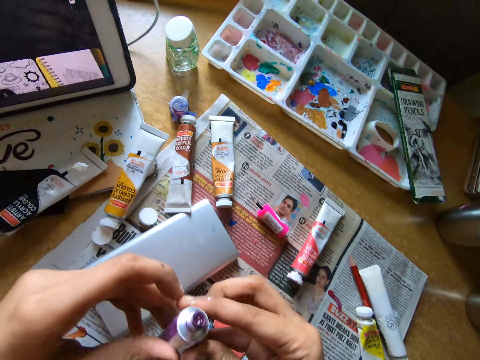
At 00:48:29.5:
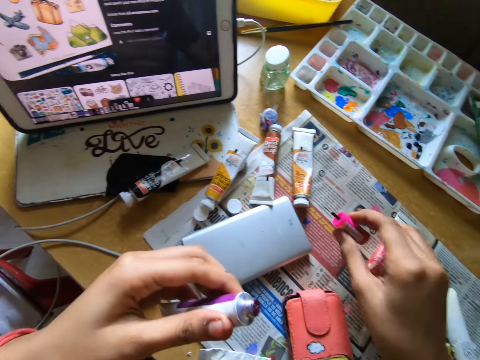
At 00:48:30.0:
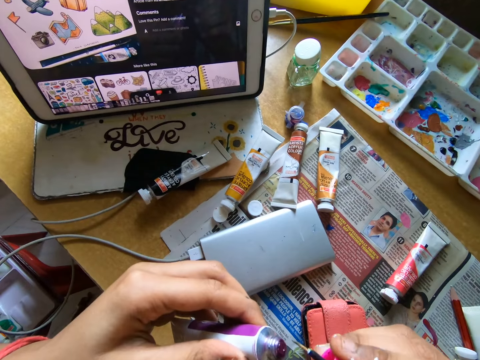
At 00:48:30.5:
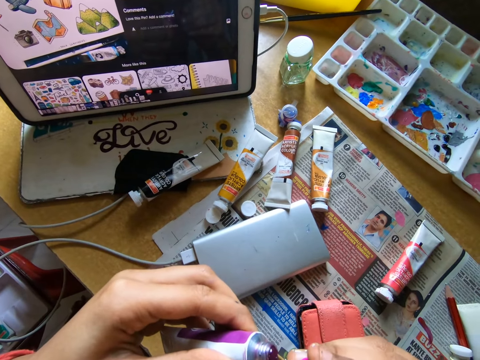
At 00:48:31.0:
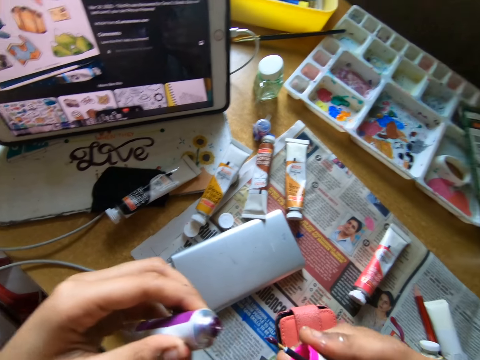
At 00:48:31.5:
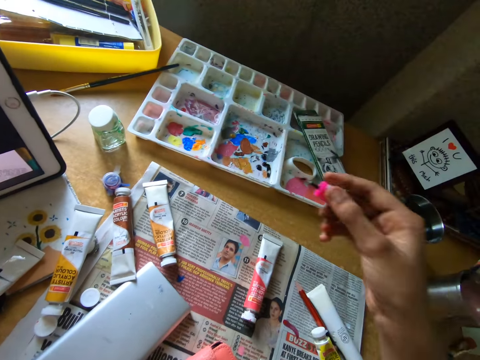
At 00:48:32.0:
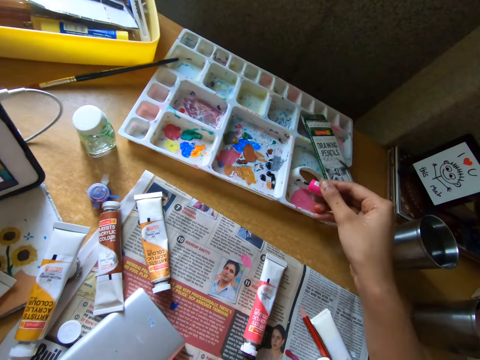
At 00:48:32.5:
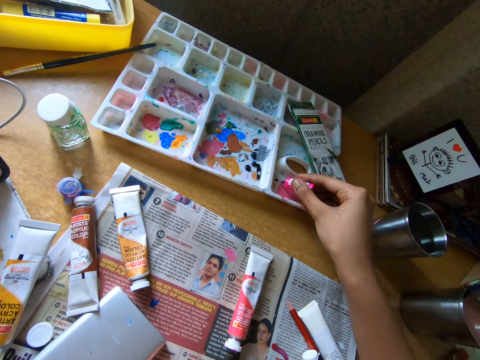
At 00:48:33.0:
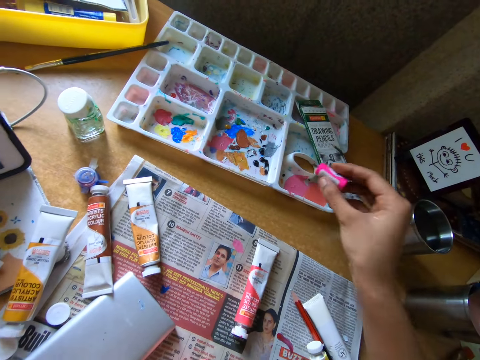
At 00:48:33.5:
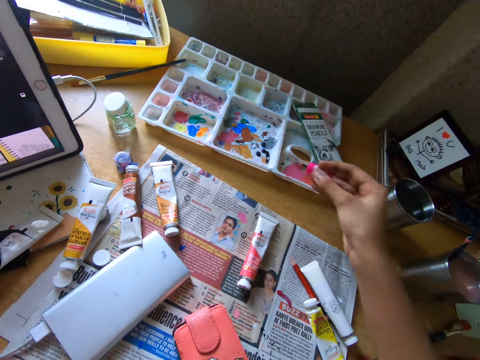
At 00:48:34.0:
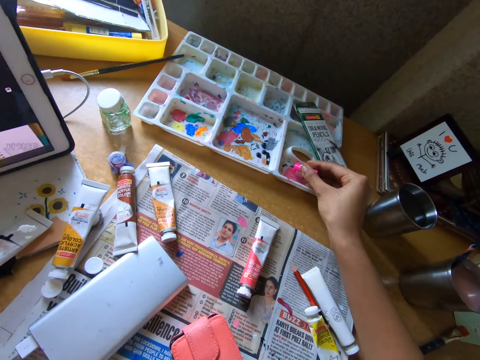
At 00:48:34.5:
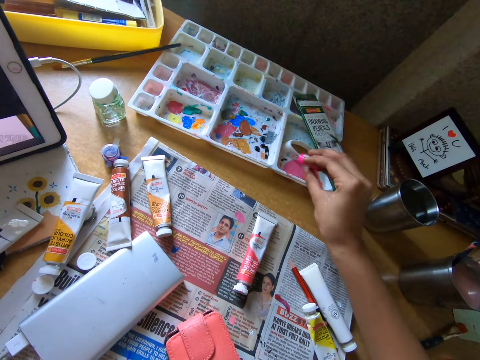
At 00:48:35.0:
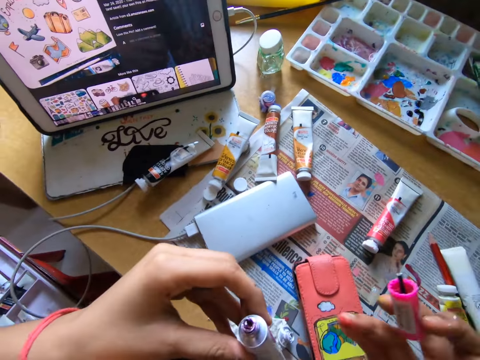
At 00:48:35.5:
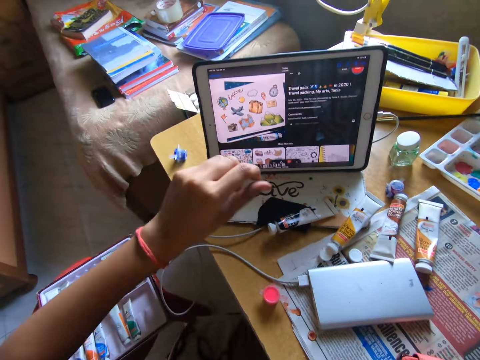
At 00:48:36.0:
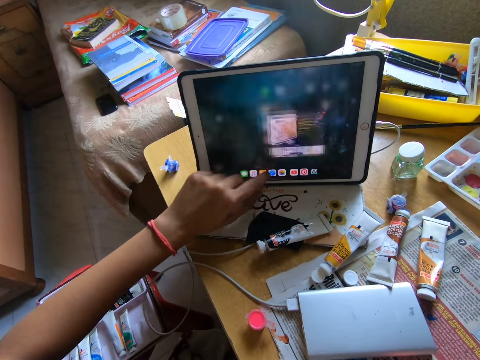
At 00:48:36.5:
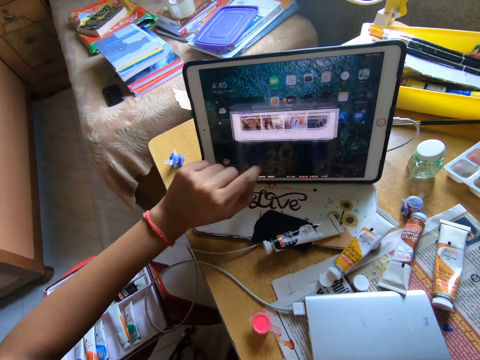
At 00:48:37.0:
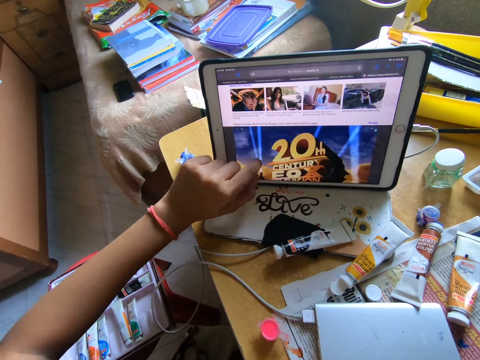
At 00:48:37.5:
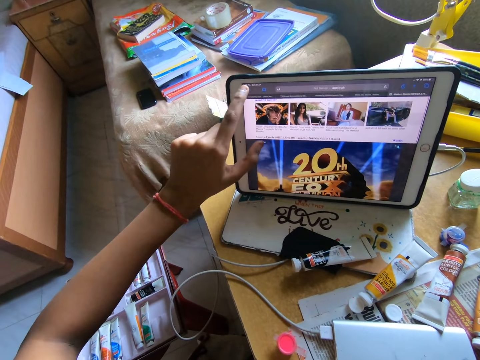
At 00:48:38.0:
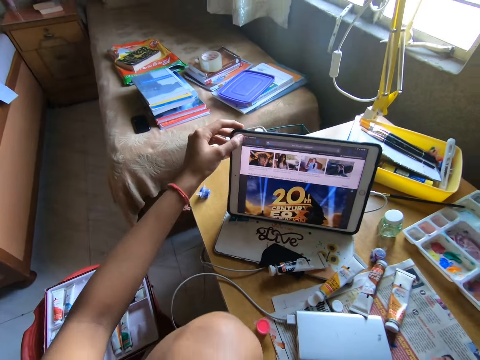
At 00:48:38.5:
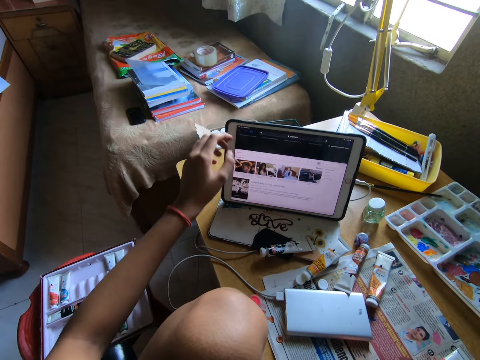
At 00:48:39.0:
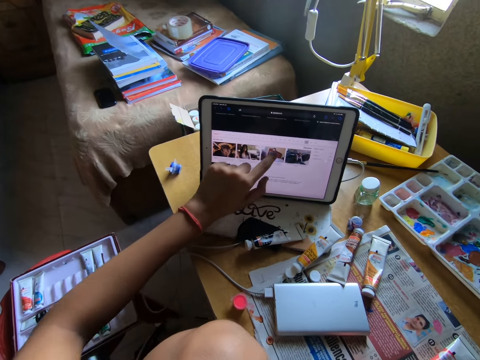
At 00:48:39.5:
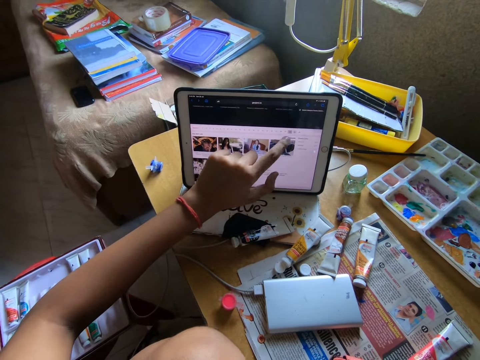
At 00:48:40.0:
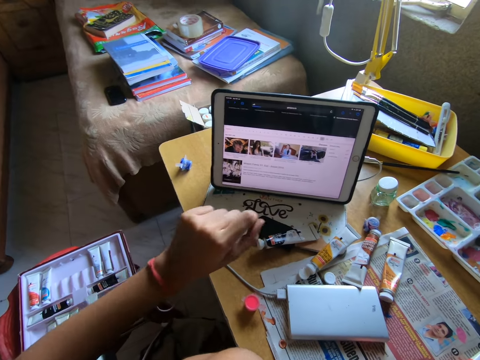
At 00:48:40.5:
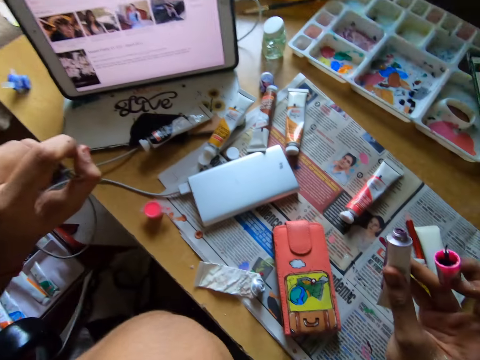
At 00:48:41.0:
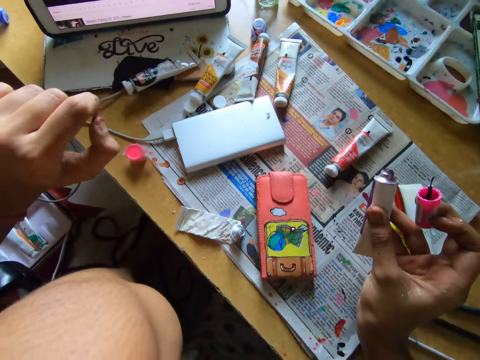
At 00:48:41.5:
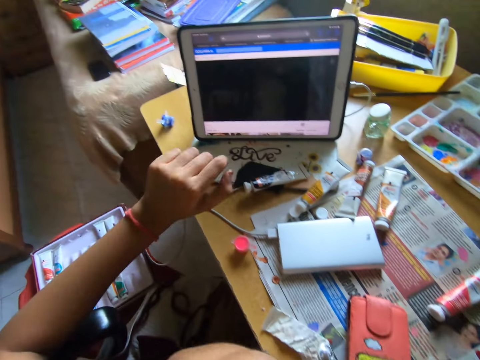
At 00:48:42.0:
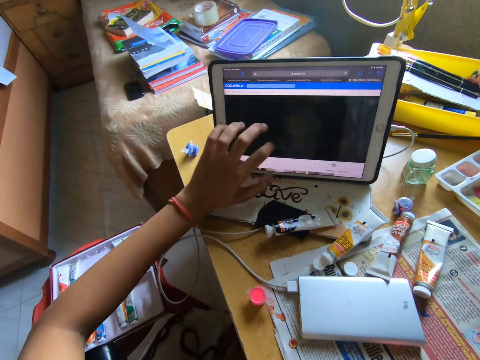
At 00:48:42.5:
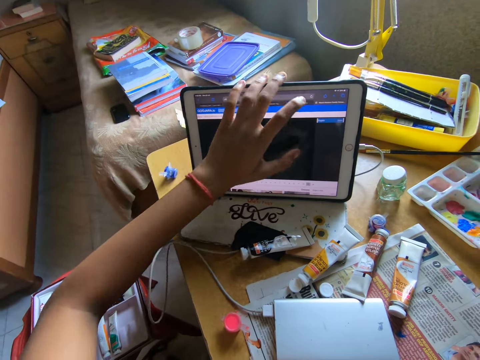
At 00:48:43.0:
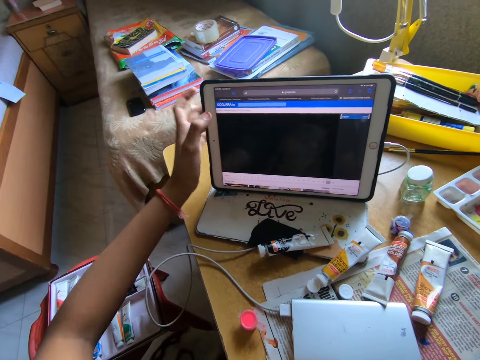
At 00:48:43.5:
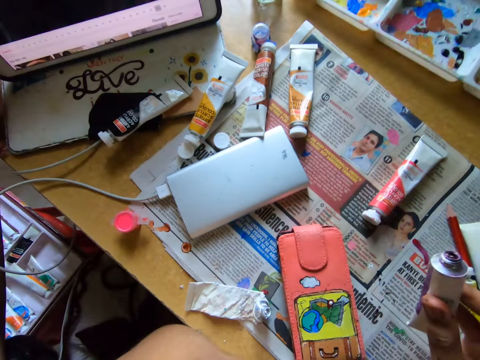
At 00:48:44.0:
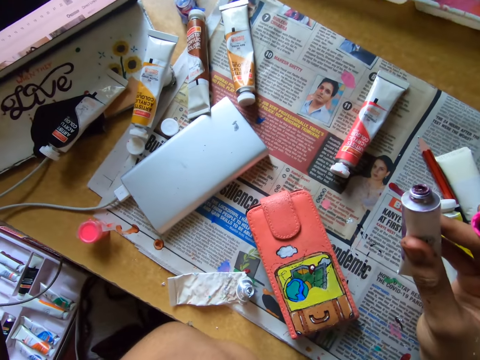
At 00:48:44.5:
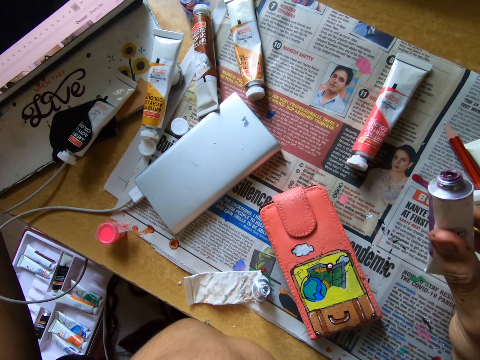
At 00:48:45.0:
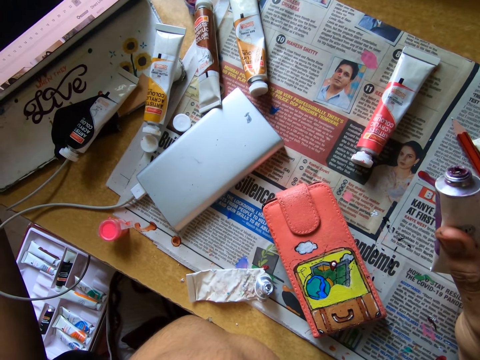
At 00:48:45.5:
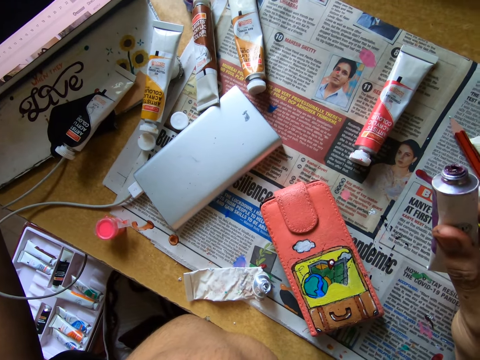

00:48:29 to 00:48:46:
The camera wearer drops the lid of the tube on the table. He picks up the pink color paint brush on the table. He picks paint from the paint can with the paint marker. He dips the pink color paint brush into the paint tray on the table. He rubs the paint marker on the paint tray. He moves the tube in his left hand to his right hand. He operates the iPad or tablet on the table. He looks around. He scrolls on the tablet. He looks around.

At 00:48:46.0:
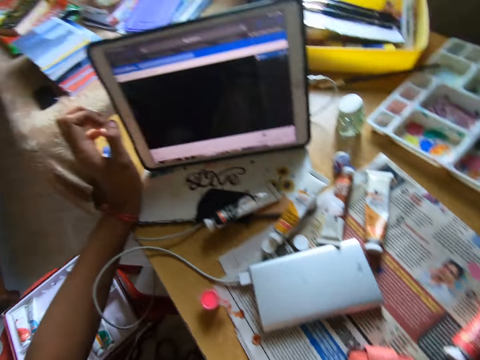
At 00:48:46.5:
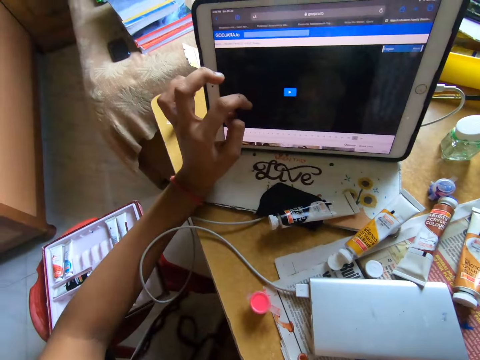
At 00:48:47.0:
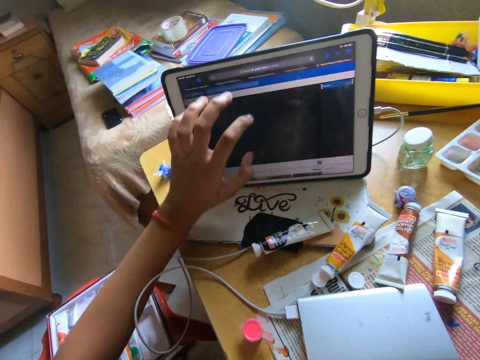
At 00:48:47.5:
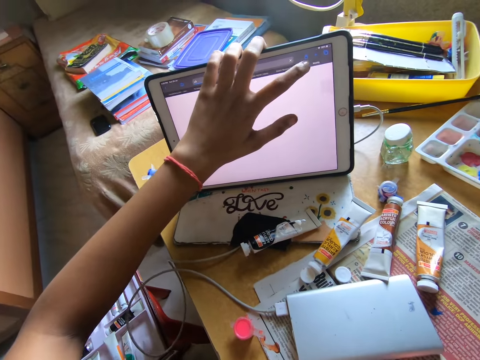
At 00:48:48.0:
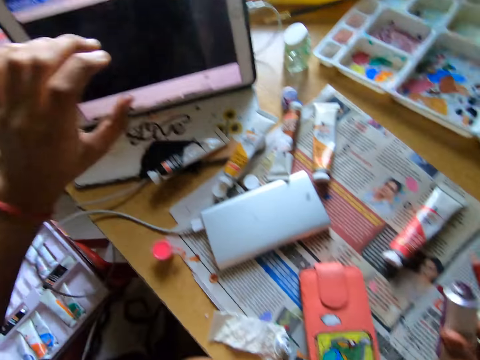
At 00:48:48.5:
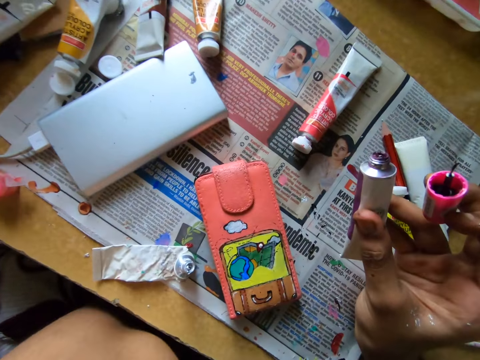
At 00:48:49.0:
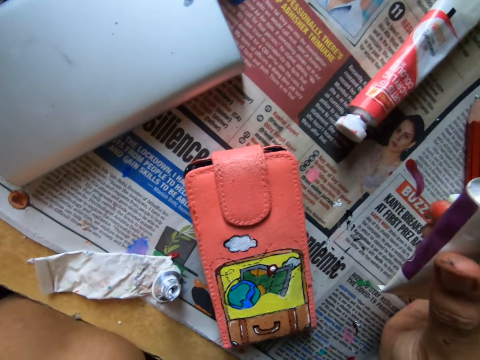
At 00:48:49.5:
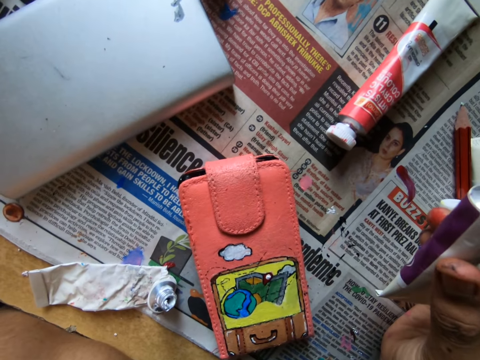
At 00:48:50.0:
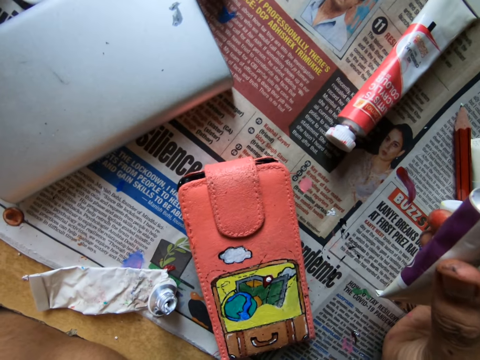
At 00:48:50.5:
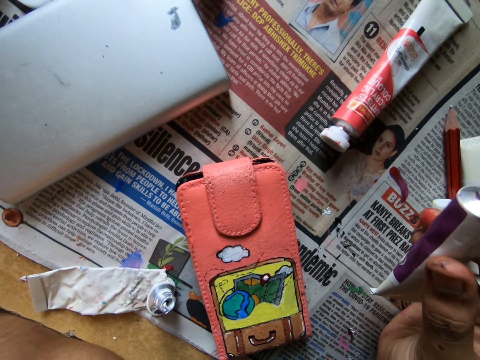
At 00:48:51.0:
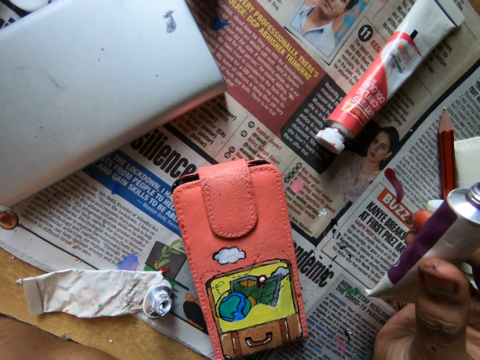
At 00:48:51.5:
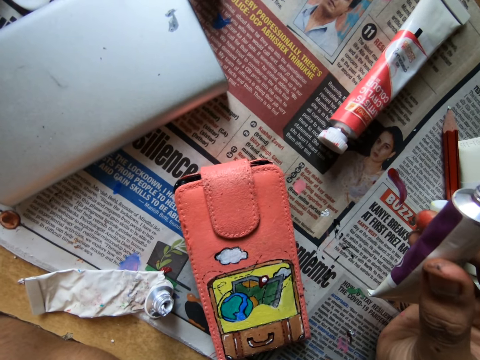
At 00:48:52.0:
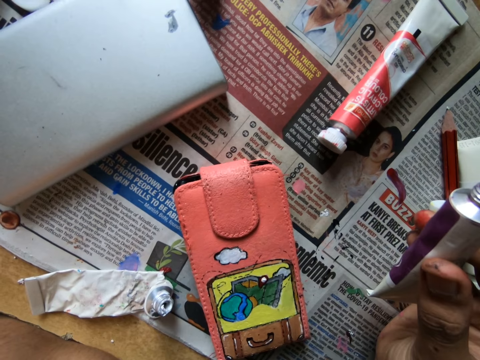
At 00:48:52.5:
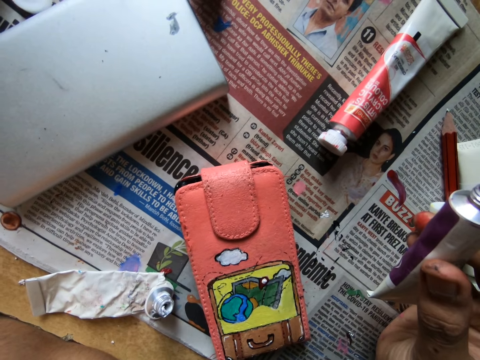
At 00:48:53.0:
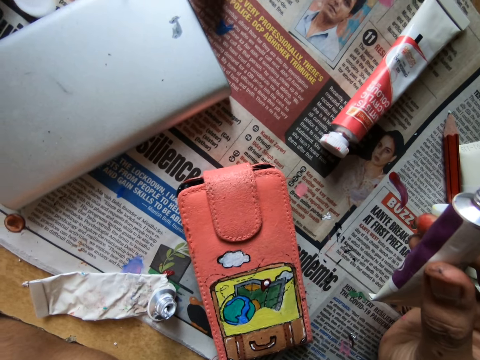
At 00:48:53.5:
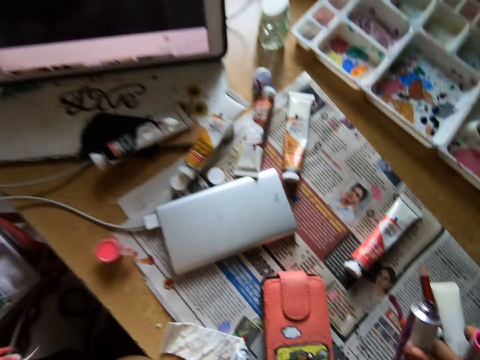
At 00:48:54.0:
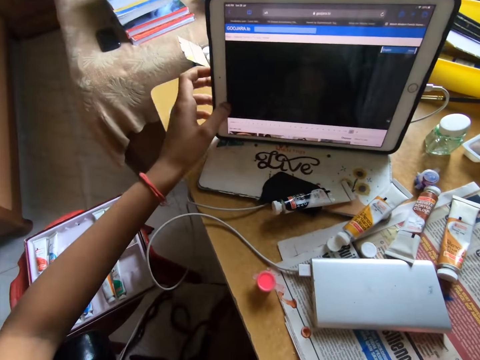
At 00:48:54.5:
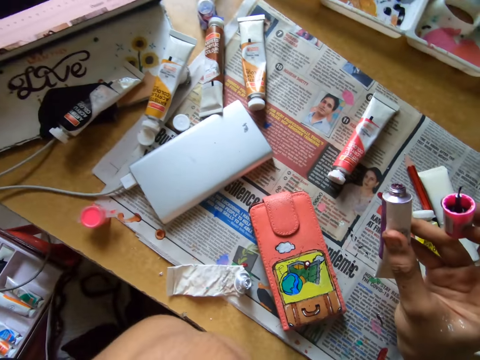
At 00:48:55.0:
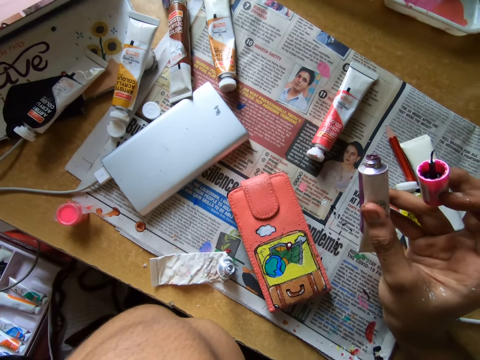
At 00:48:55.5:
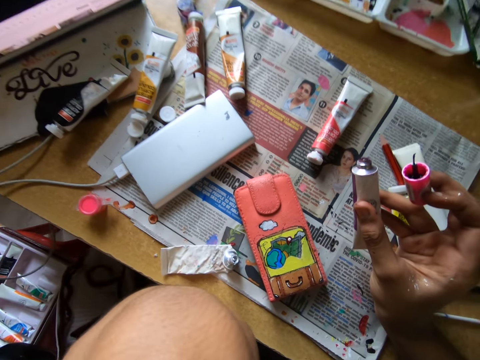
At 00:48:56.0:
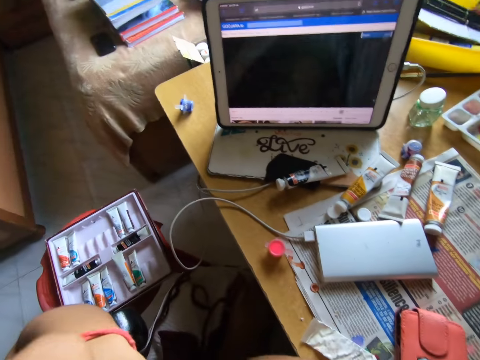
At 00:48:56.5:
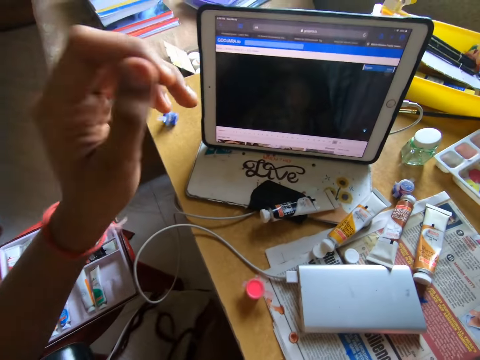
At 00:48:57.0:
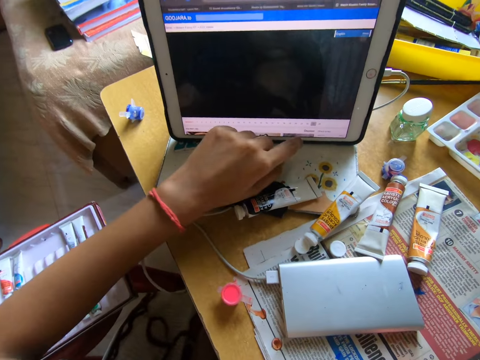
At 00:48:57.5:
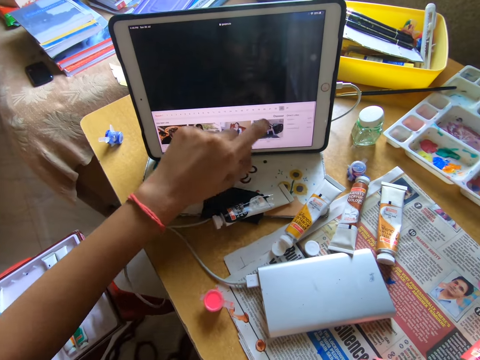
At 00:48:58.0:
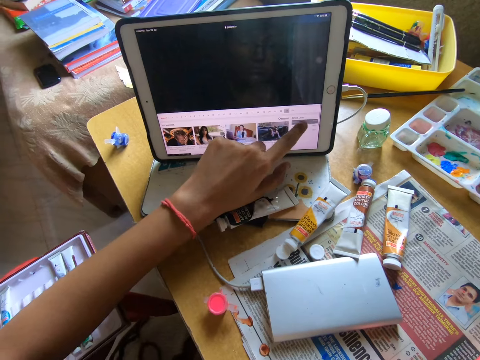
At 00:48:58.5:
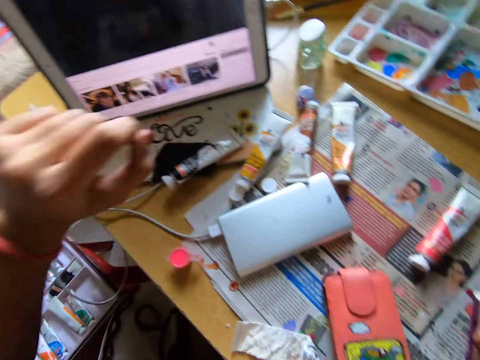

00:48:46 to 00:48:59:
The camera wearer scrolls on the tablet. They look at the wallet. They look at the tablet on the table. They look at the wallet. They look at the tablet on the table. They scroll on the tablet.
